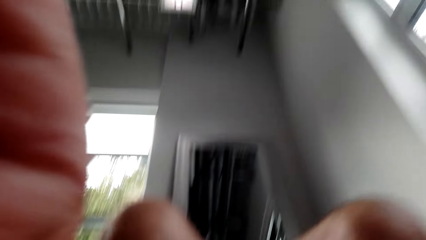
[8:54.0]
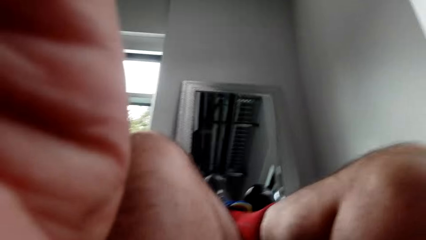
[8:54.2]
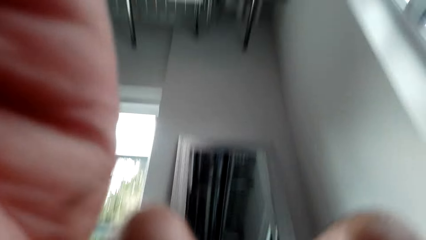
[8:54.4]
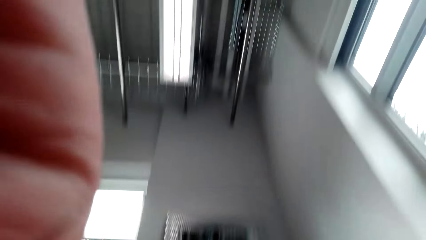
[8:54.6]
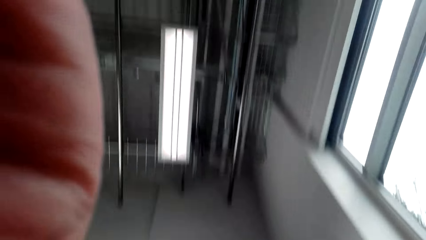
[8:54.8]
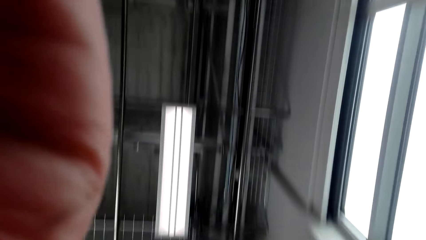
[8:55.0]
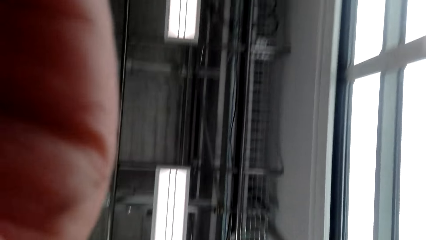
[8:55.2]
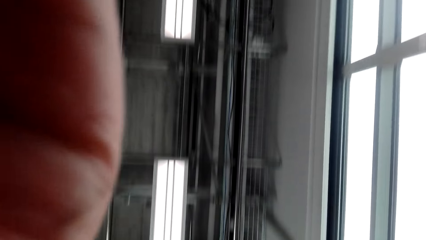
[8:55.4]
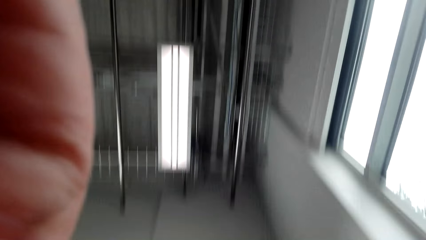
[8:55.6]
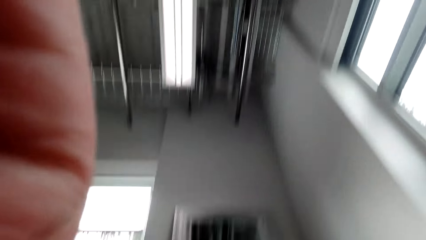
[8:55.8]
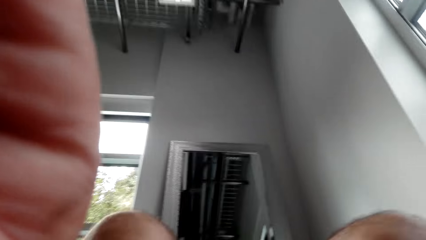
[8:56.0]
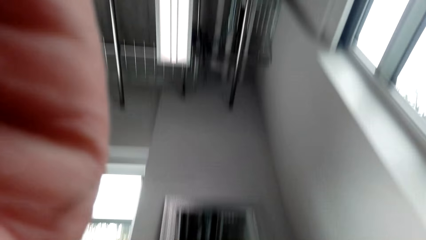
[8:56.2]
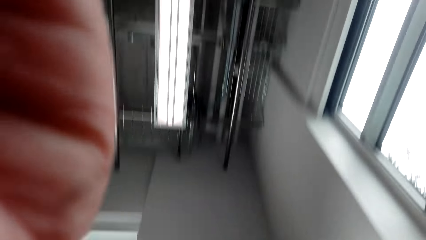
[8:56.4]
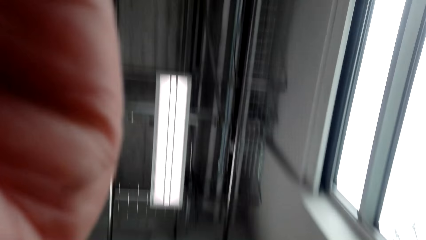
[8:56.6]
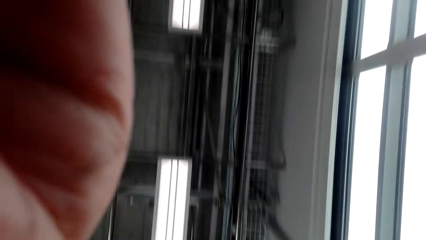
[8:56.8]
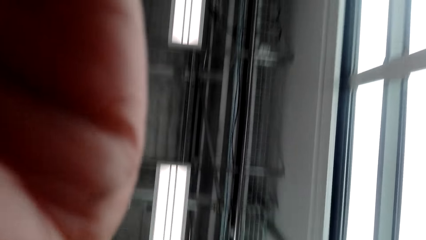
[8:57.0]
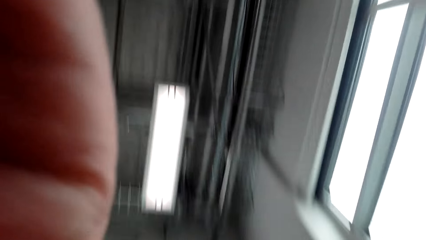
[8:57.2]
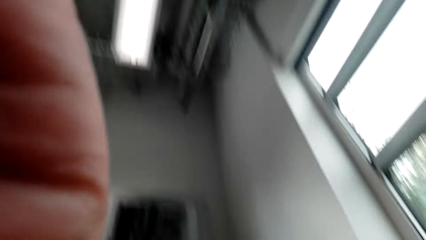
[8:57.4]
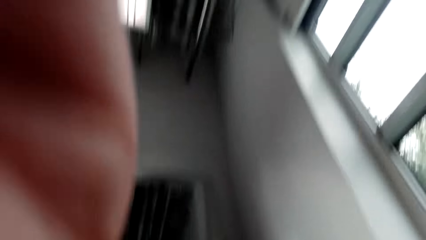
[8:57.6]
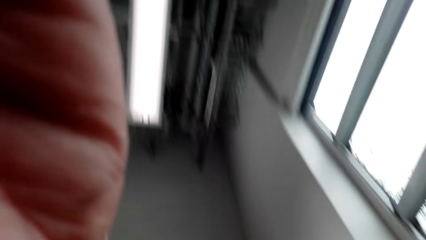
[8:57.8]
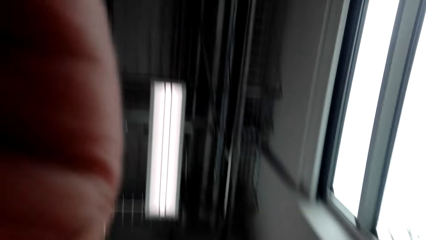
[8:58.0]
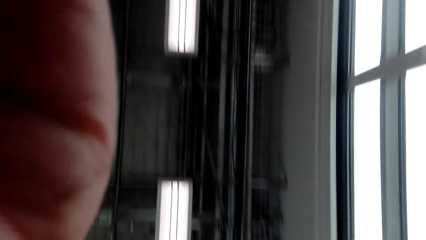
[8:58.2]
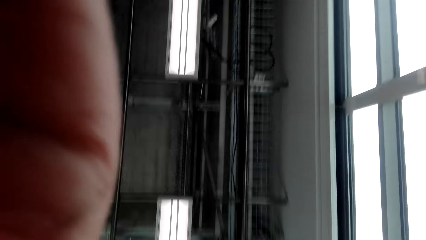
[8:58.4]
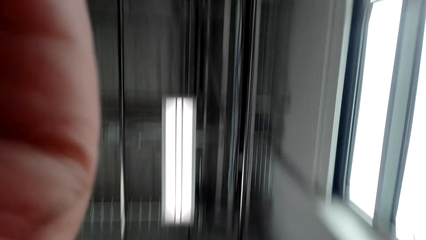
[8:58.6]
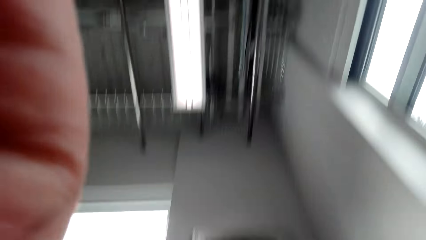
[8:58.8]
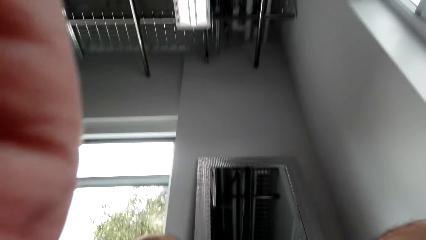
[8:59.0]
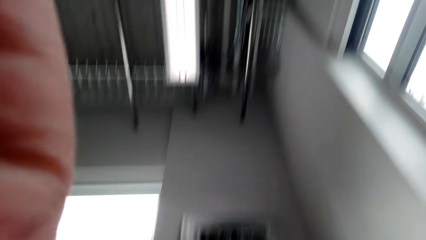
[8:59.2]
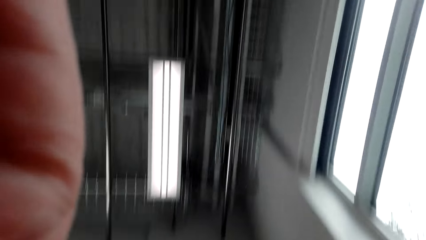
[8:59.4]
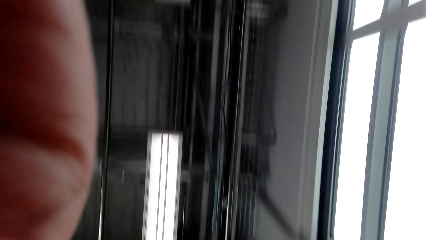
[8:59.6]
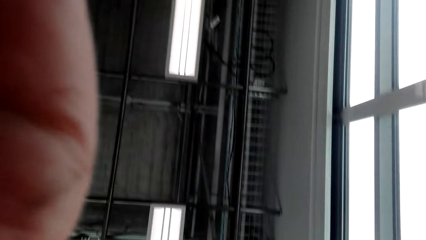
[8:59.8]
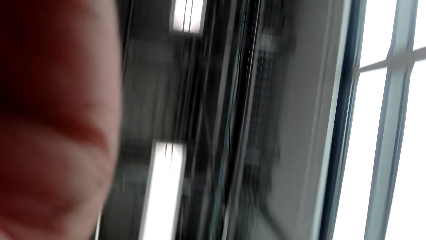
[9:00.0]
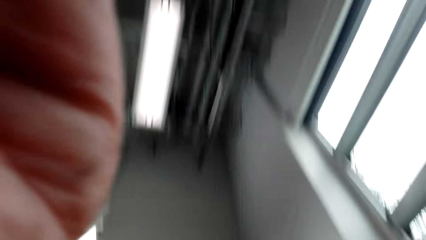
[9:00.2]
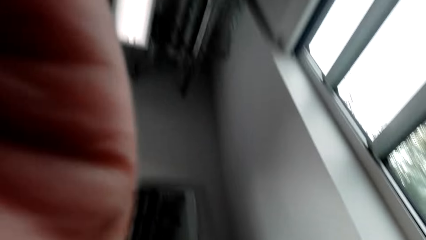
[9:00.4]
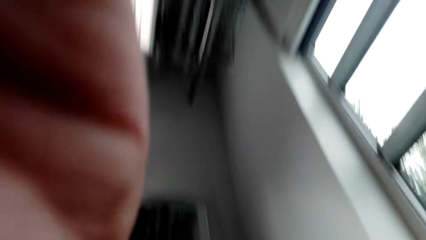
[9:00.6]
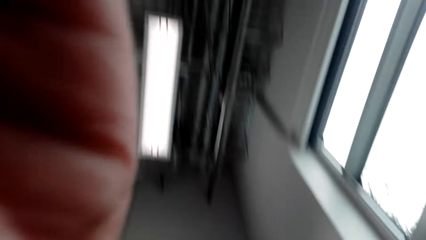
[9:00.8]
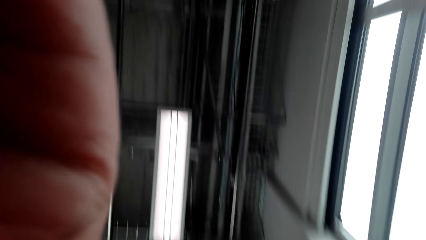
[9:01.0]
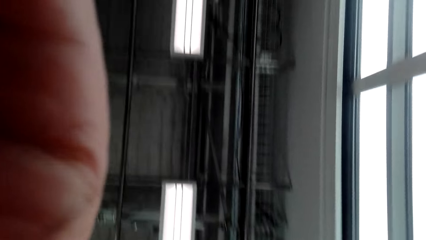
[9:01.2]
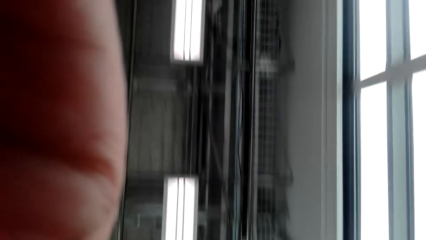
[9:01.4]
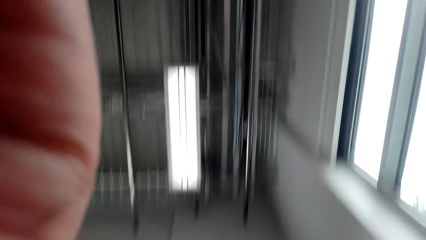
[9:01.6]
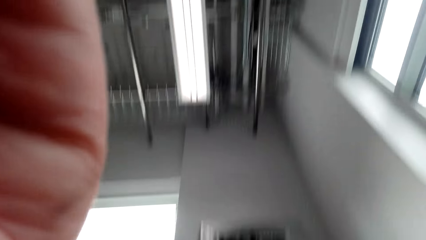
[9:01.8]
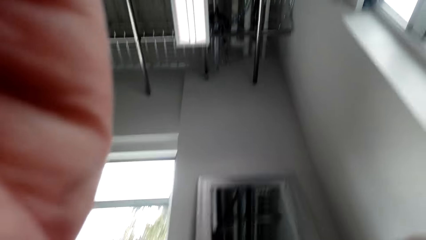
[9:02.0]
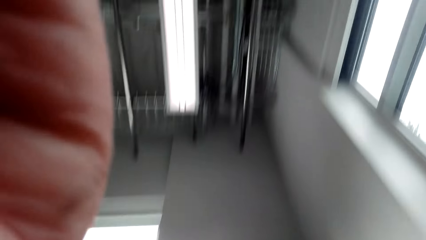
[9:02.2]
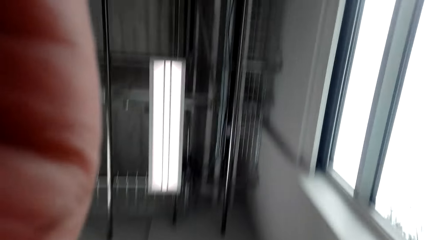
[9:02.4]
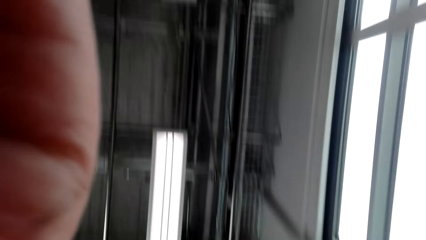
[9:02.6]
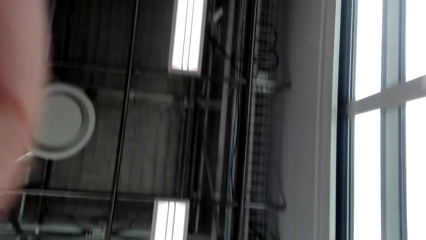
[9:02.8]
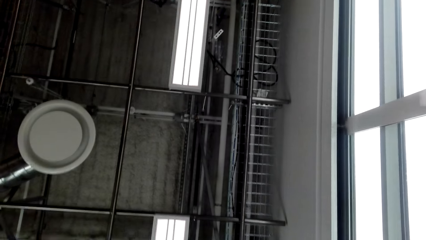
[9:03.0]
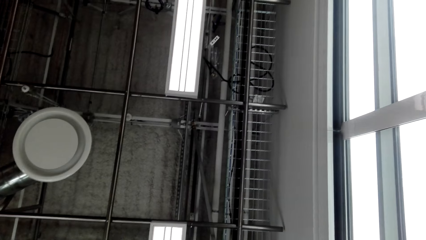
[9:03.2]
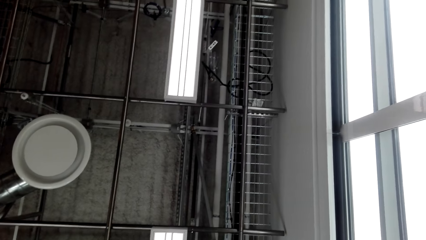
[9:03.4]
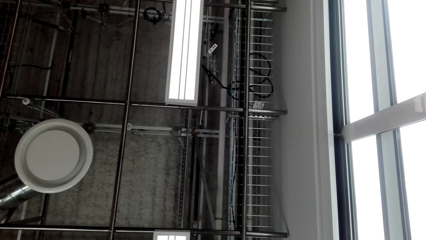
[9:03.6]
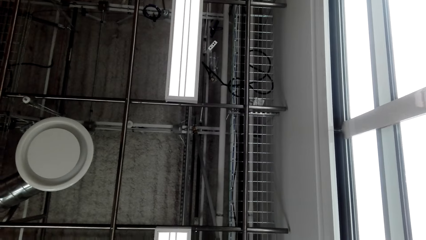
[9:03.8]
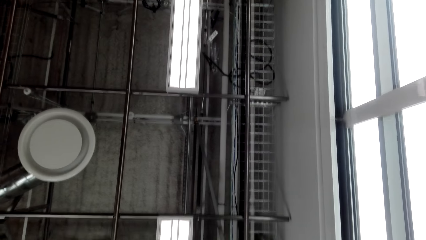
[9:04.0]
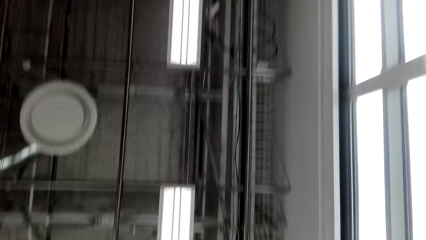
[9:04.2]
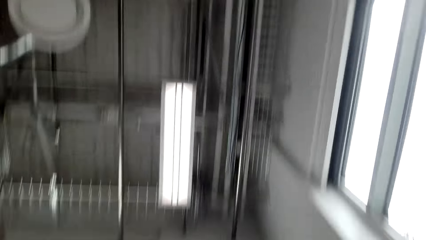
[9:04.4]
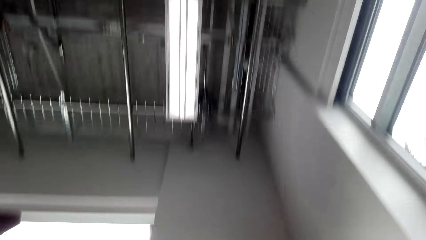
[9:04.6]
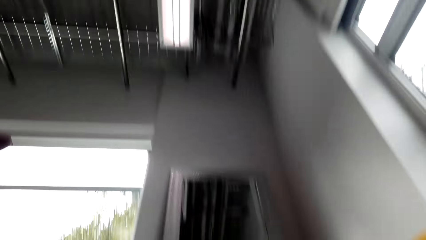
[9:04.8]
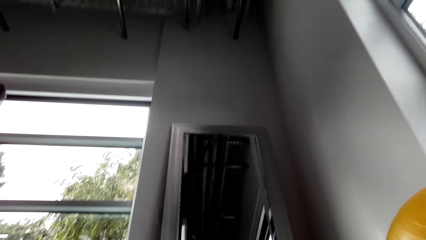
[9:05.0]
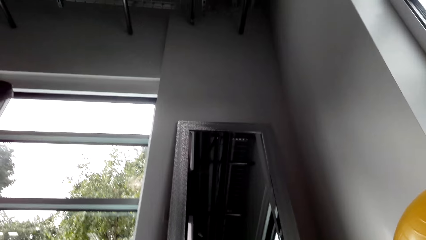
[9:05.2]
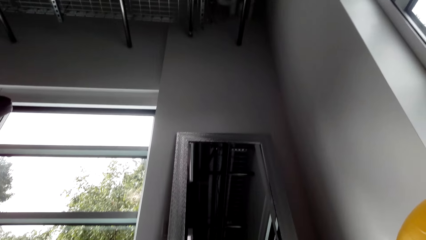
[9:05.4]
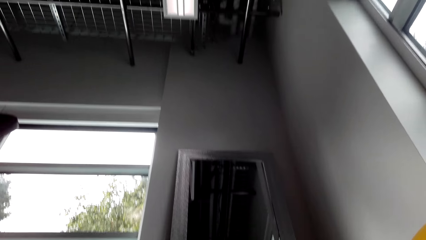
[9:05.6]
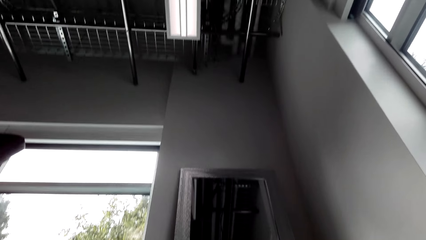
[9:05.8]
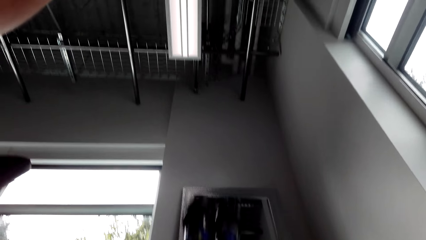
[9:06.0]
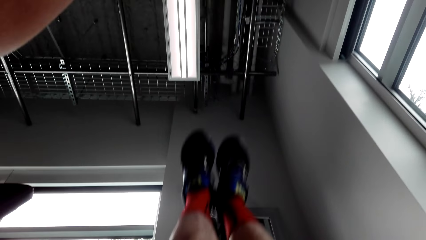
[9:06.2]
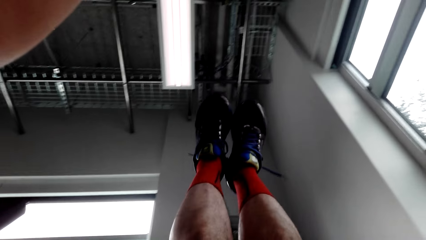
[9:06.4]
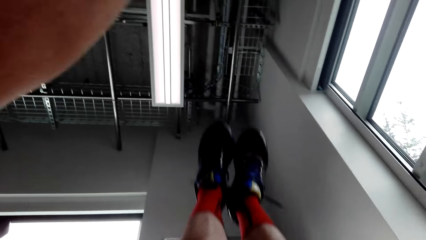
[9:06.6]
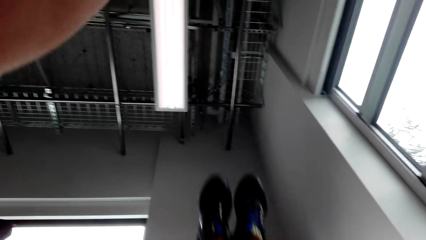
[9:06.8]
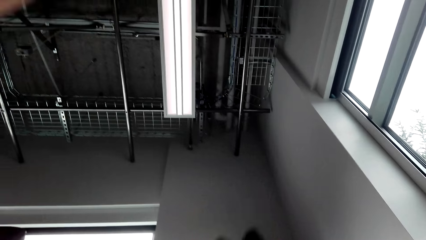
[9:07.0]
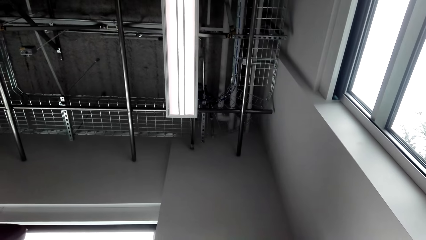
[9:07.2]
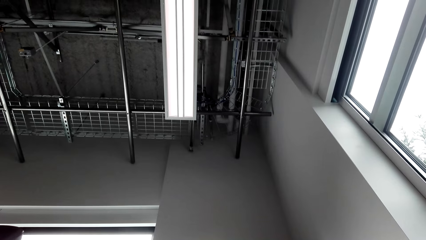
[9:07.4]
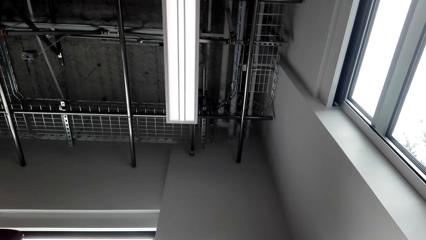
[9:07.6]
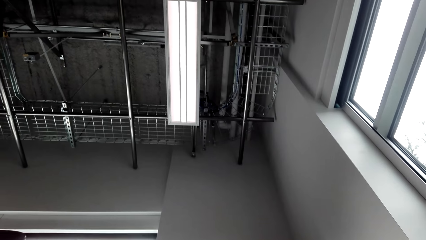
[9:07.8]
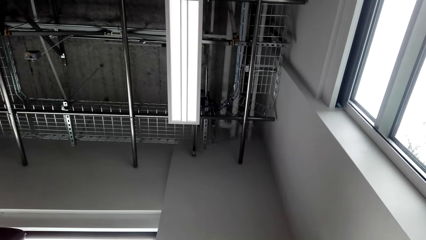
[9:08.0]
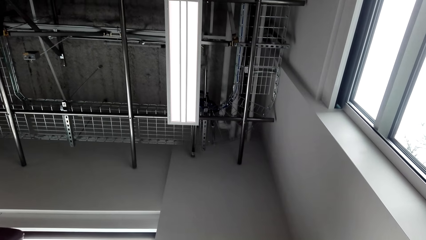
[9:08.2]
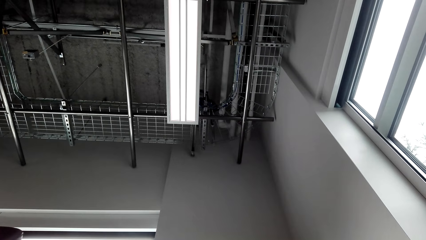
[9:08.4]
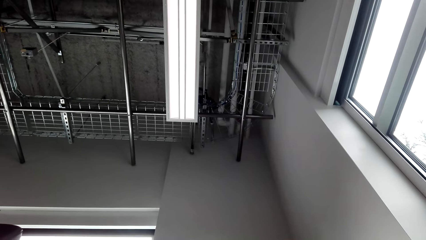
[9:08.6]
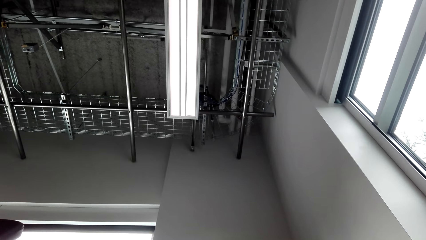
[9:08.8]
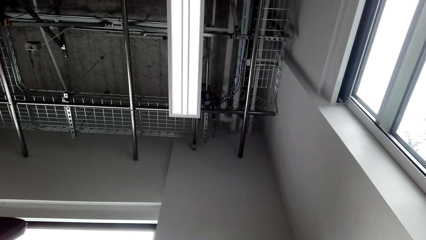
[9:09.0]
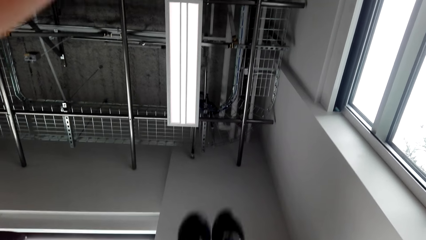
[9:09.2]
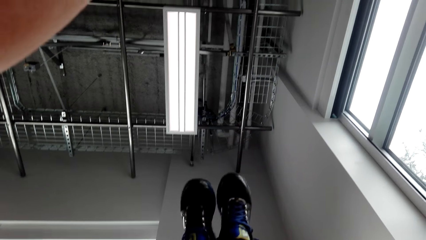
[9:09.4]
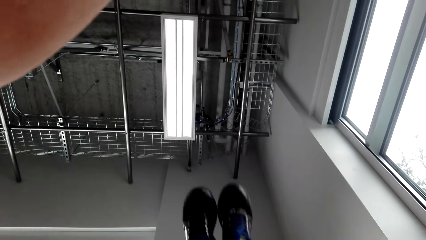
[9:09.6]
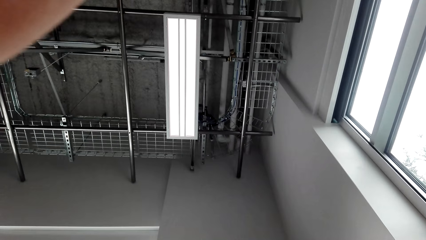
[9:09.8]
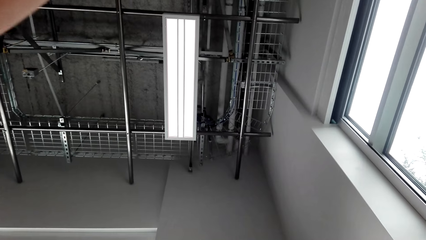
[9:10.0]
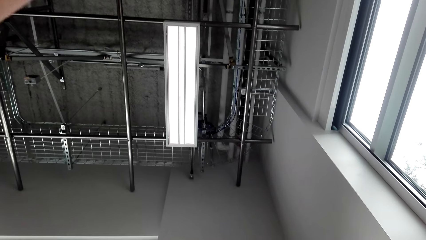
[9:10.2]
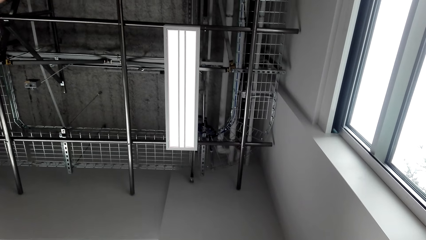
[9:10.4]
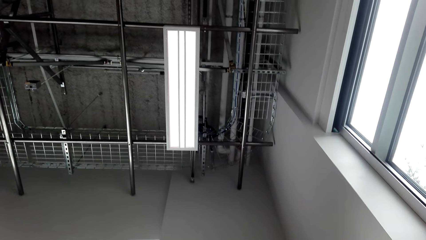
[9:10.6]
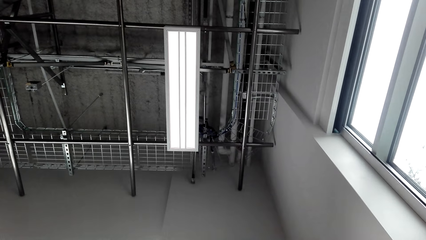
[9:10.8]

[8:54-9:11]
The camera wearer does push-ups while lying on the exercise mat.
